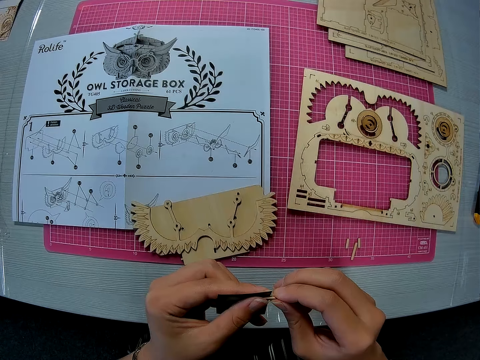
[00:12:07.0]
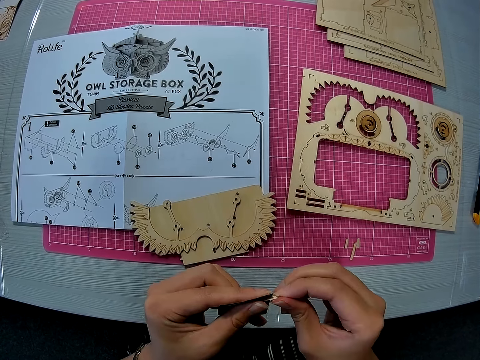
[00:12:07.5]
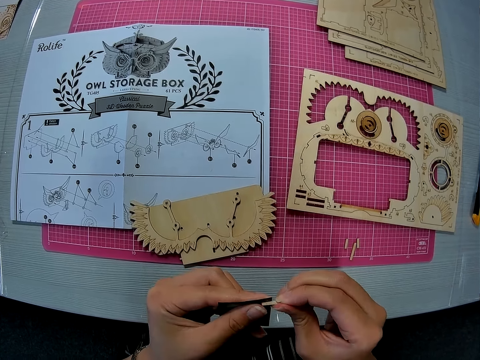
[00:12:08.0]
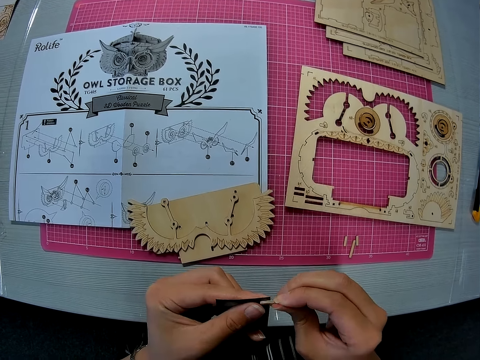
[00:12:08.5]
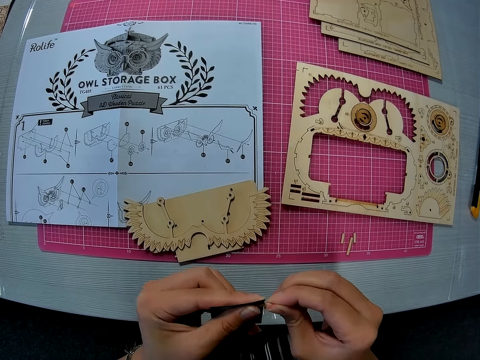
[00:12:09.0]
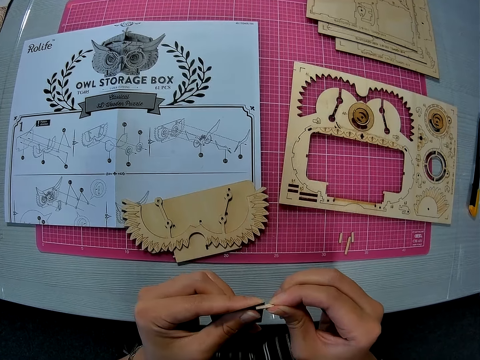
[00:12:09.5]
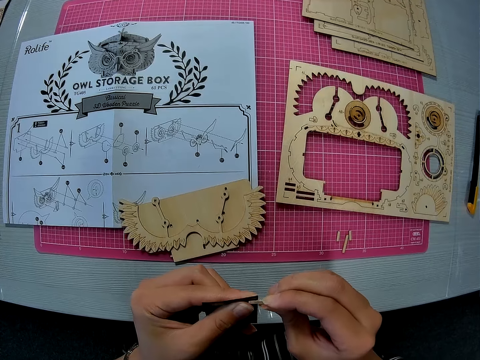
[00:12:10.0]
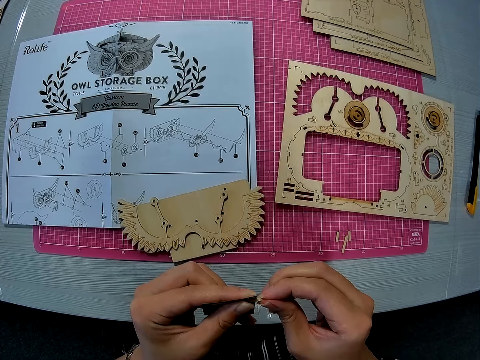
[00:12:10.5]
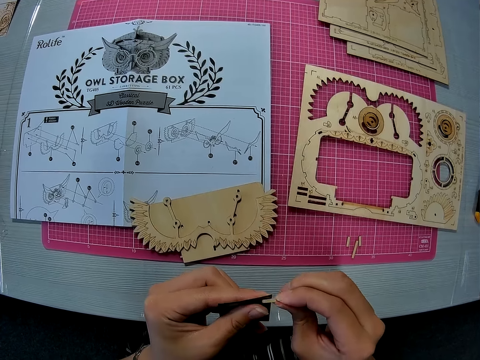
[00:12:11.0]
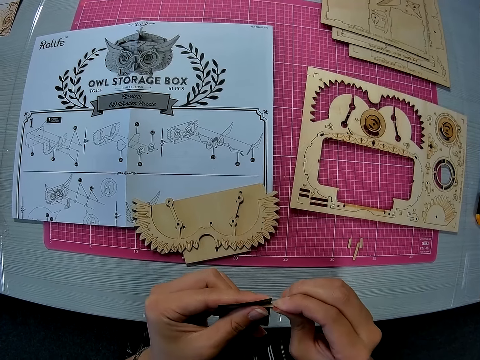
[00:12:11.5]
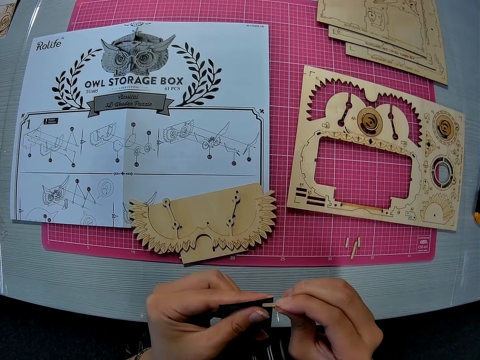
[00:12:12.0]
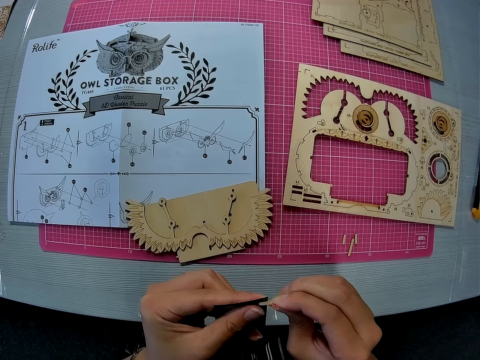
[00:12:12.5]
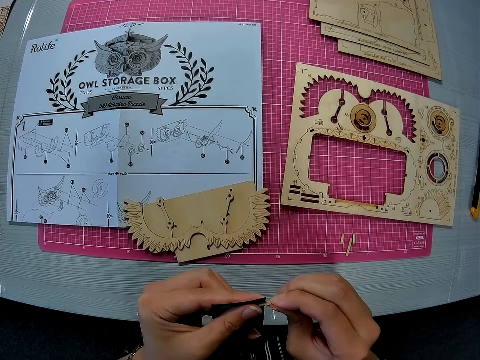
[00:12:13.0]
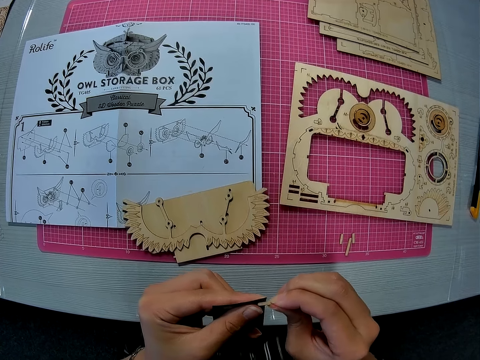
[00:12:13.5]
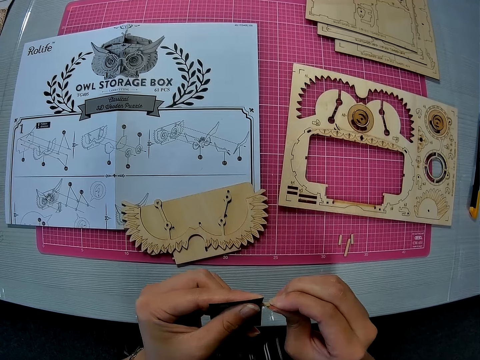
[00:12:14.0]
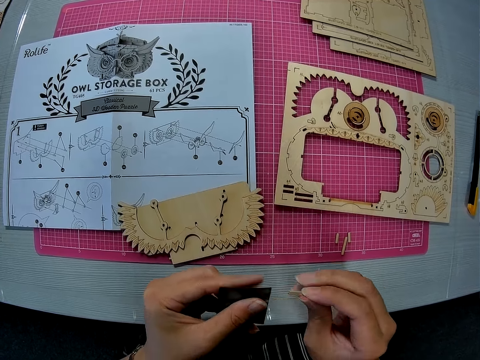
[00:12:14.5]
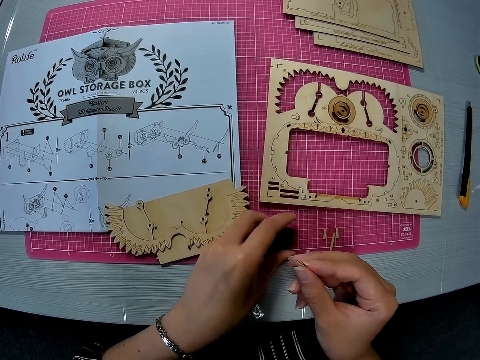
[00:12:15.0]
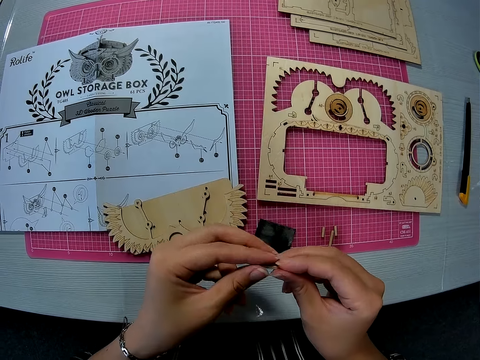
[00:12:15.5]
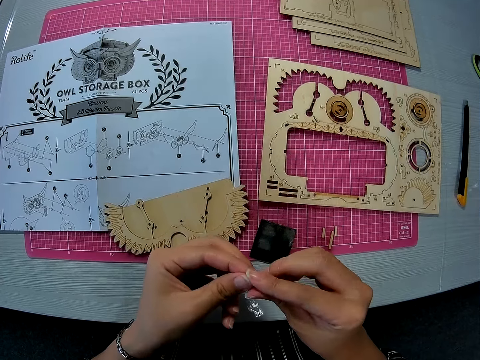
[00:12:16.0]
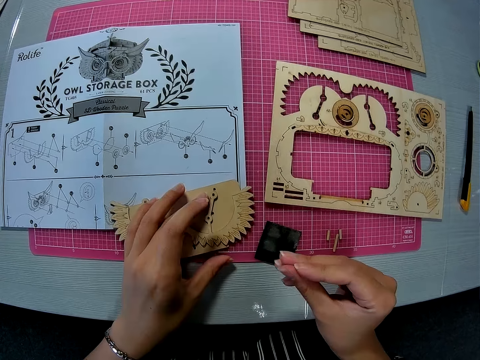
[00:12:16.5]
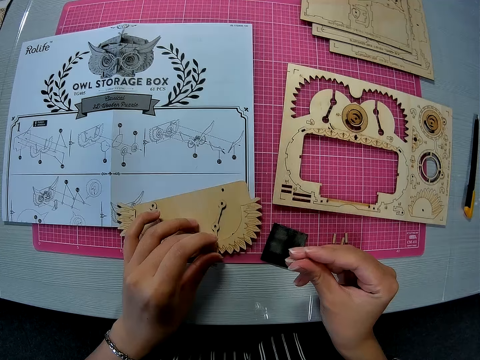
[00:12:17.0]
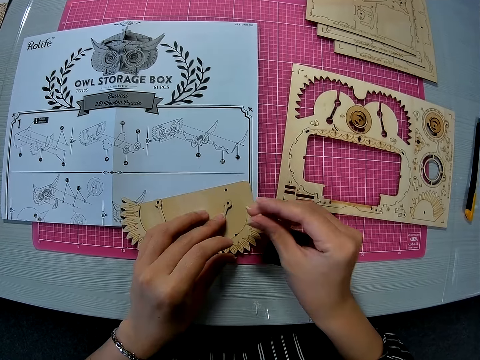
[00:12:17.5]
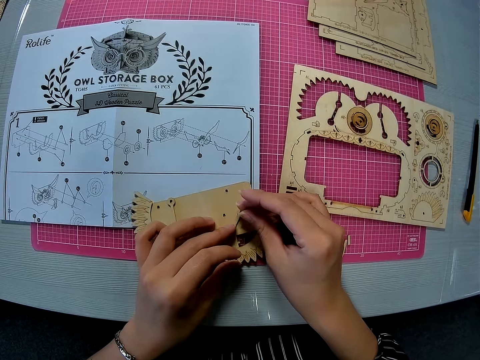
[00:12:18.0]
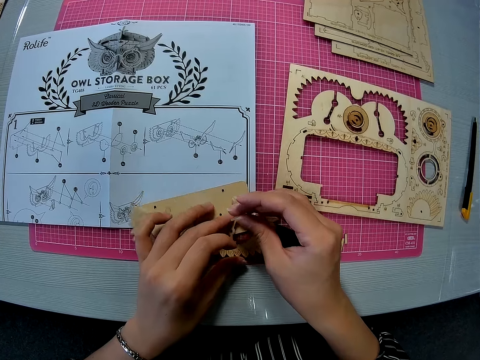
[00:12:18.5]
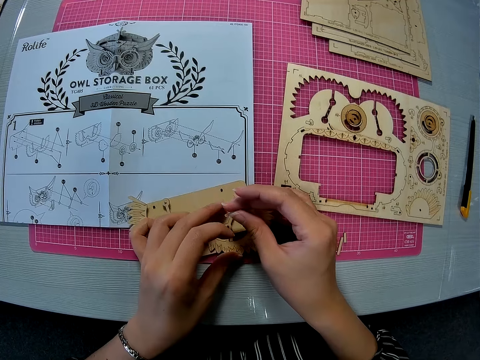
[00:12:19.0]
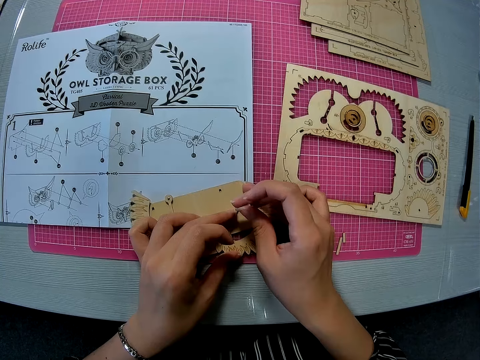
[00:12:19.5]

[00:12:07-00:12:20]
The camera wearer drops the sand paper on the pink sheet with her left hand. She pinches the edge of the wooden peg with her left hand. She adjusts something. She places her left hand on the carved piece. She picks up something.

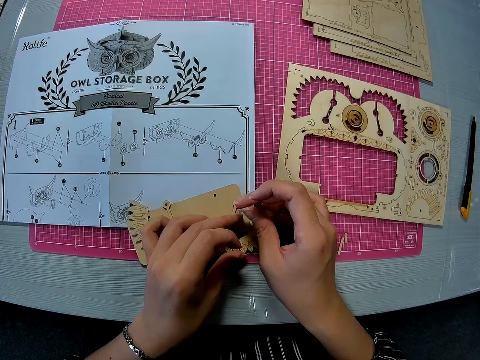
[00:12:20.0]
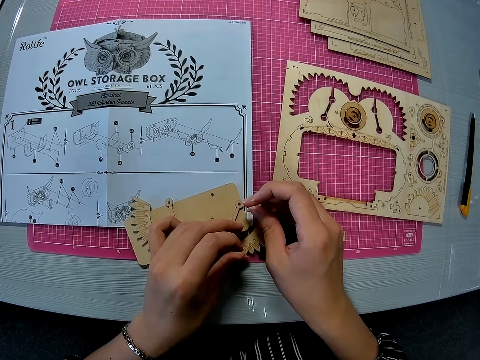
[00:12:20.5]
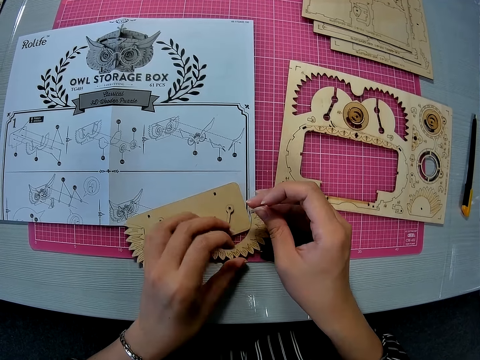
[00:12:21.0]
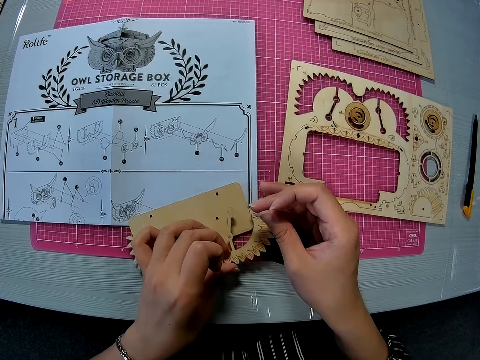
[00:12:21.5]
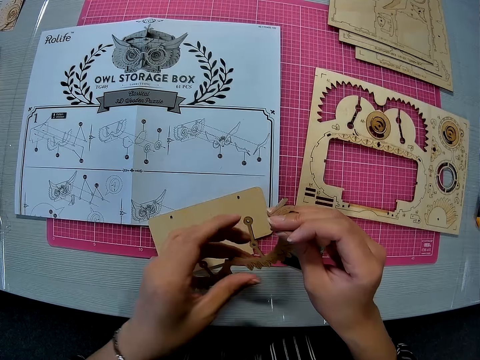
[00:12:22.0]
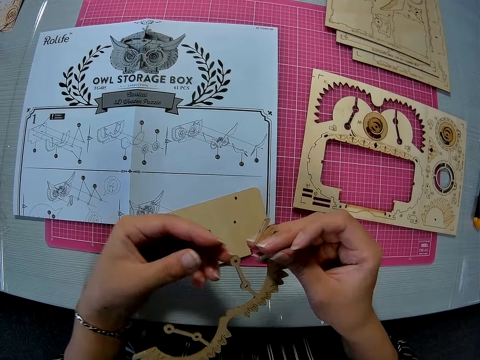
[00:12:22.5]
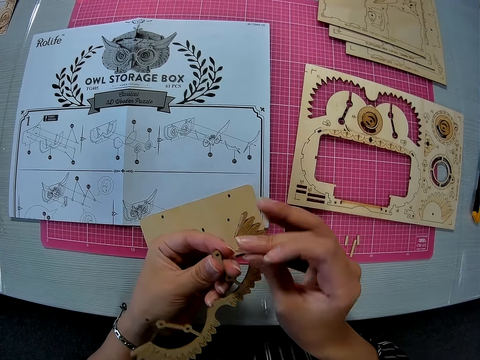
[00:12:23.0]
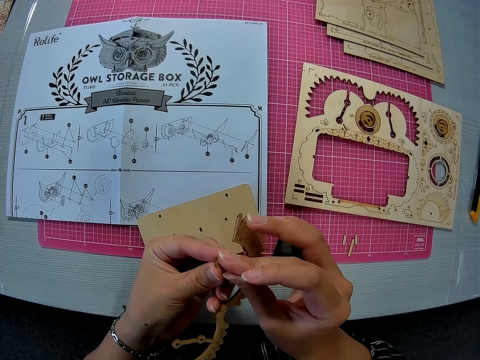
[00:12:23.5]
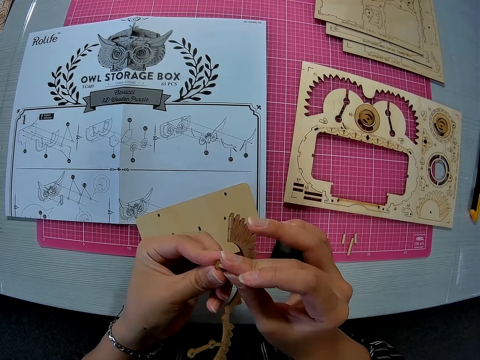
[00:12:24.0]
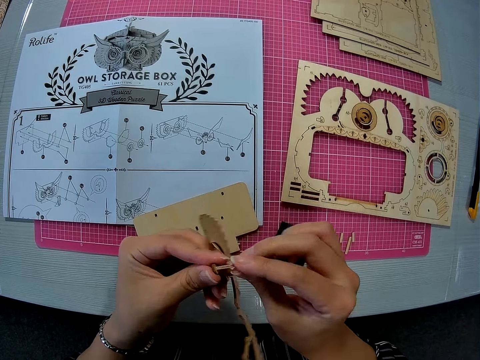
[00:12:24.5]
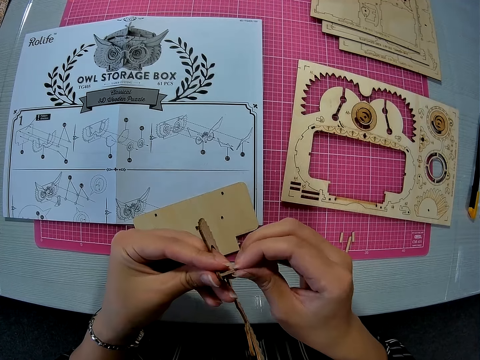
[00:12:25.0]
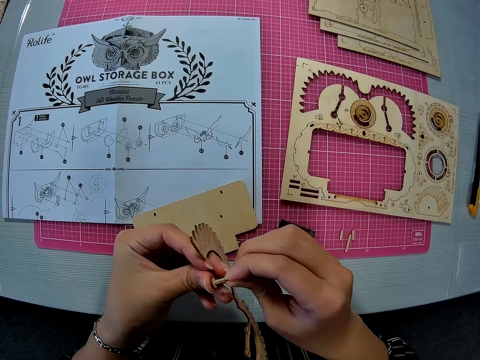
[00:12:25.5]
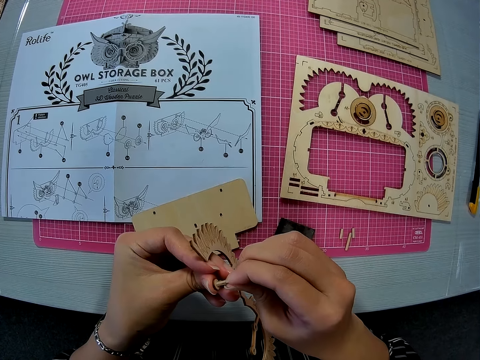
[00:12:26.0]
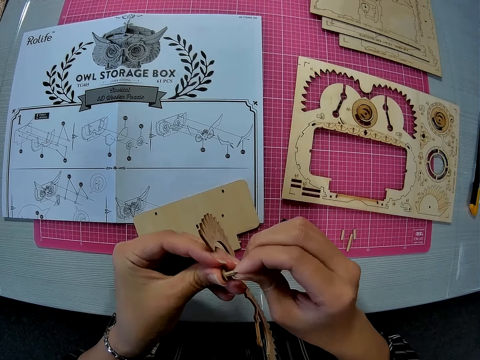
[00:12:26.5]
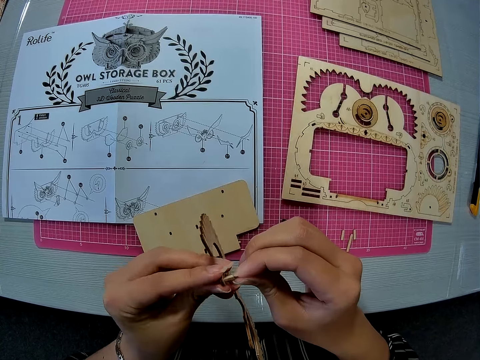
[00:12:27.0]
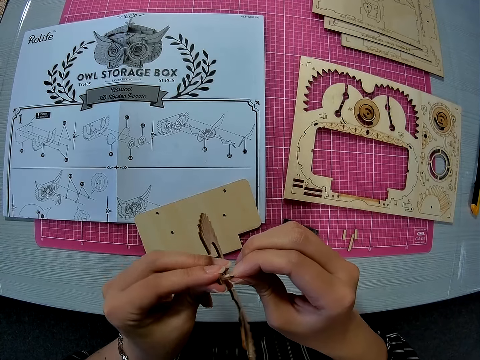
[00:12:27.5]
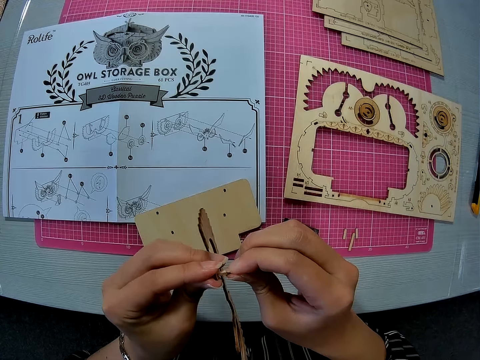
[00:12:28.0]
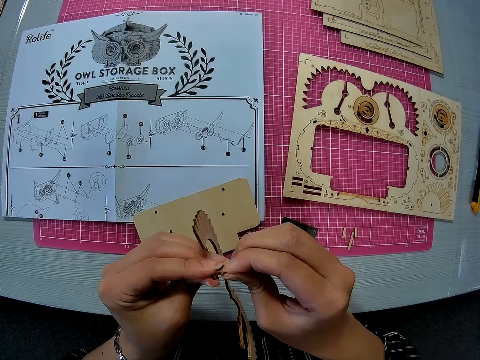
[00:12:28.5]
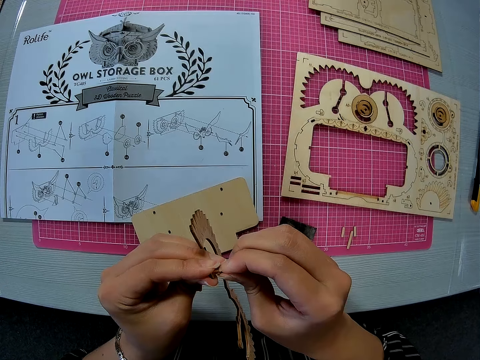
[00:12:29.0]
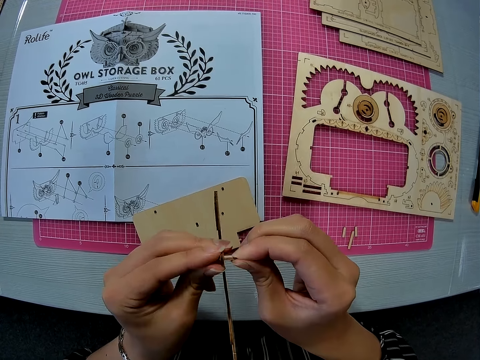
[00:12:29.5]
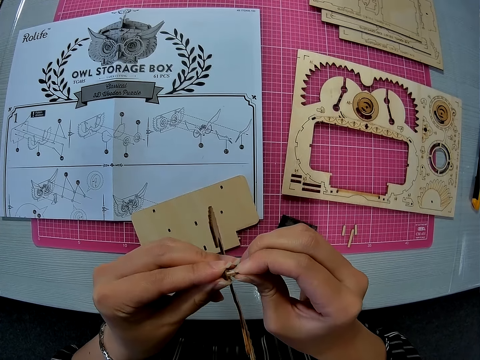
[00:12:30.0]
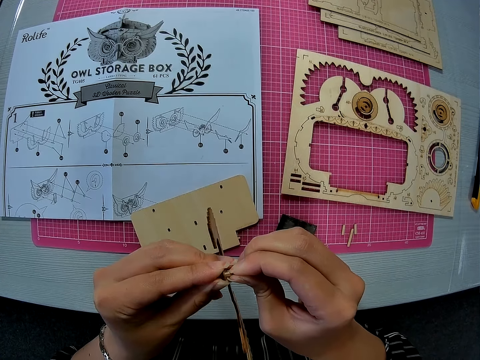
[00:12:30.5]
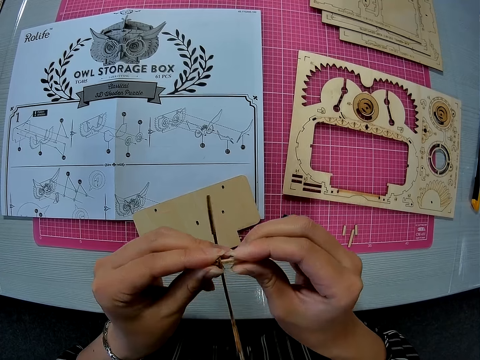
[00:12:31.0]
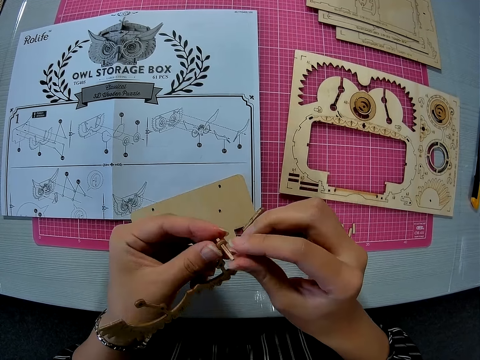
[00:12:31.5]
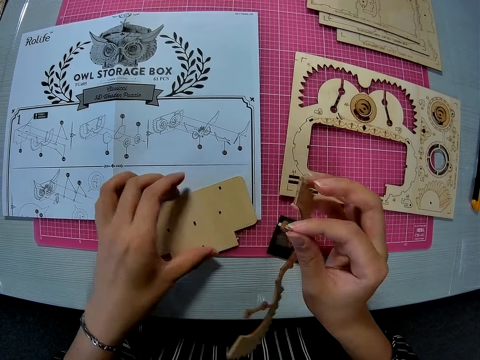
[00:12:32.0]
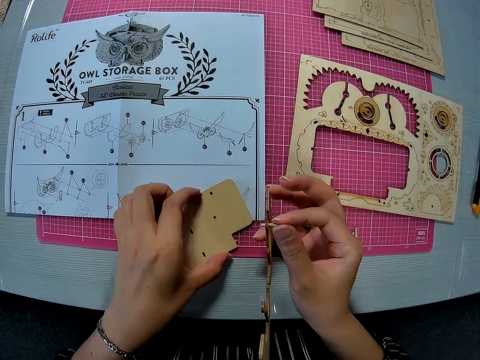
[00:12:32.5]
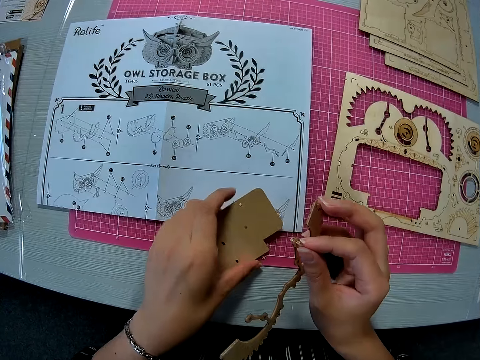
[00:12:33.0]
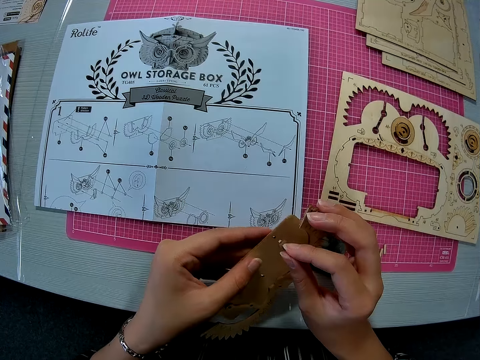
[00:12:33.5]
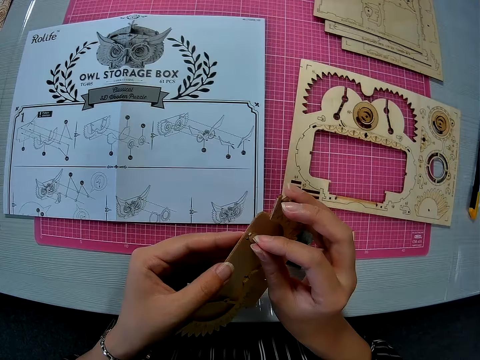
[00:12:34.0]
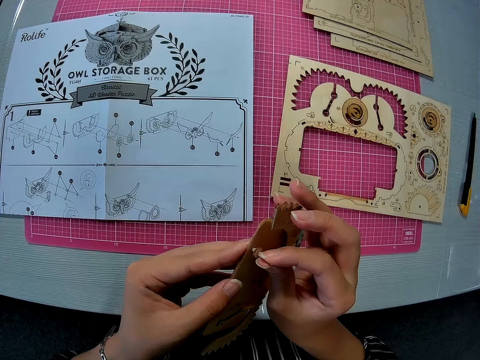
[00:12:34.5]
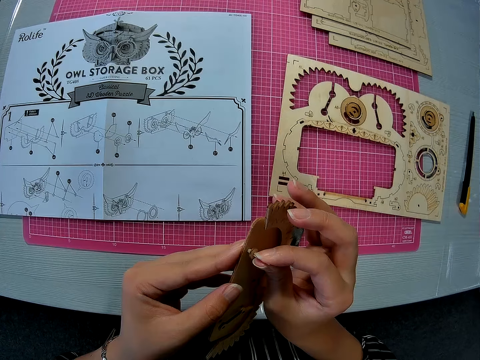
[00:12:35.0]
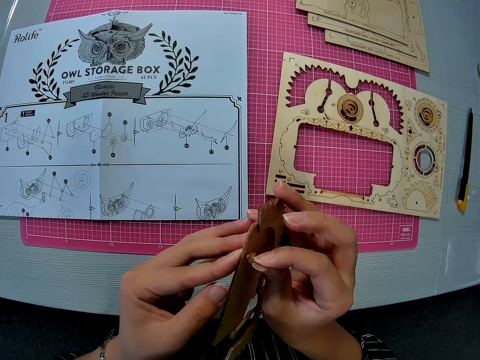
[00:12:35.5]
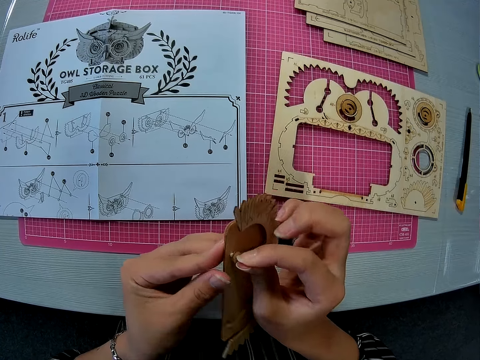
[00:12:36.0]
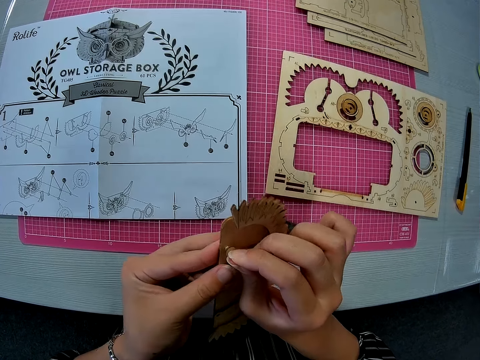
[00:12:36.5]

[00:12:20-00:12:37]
The camera wearer picks up the carved piece. She inserts the wooden peg in the hole on the carved piece with her right hand. She picks up the other piece on the pink sheet with her left hand. She inserts the carved piece peg into the other piece.
